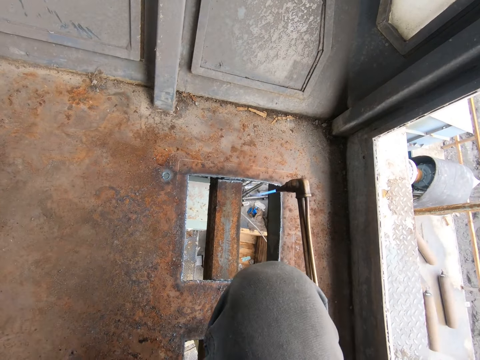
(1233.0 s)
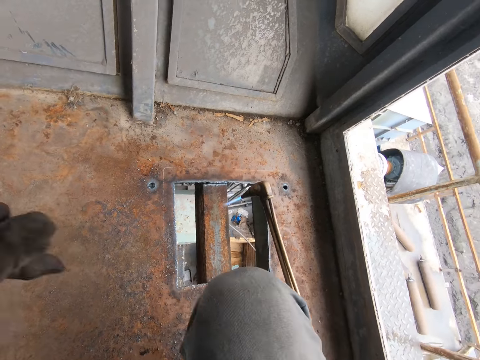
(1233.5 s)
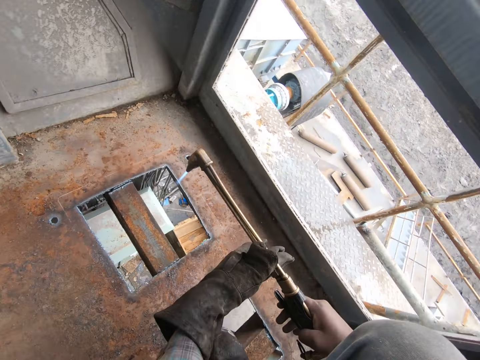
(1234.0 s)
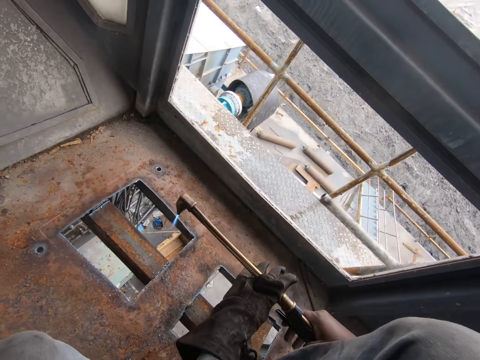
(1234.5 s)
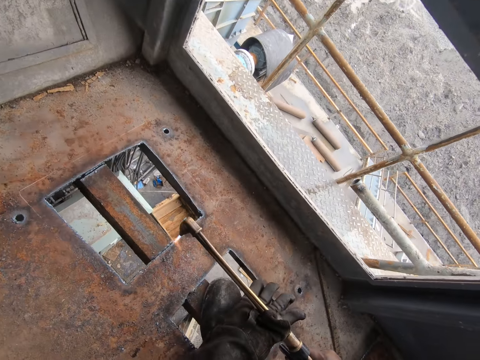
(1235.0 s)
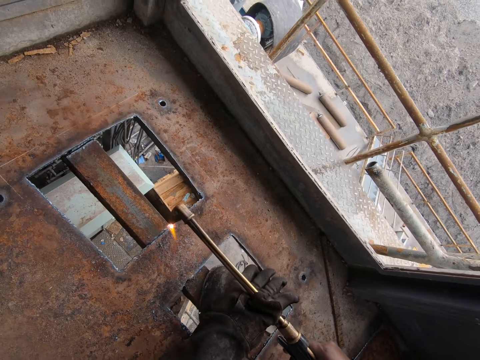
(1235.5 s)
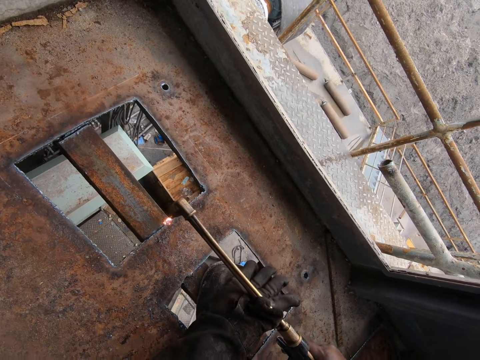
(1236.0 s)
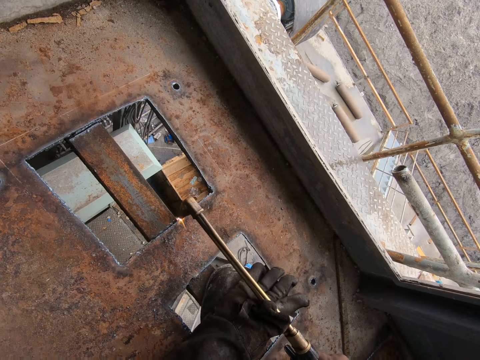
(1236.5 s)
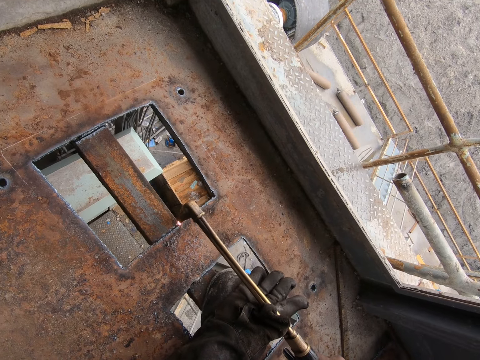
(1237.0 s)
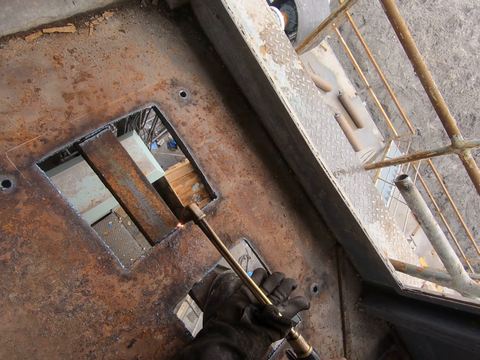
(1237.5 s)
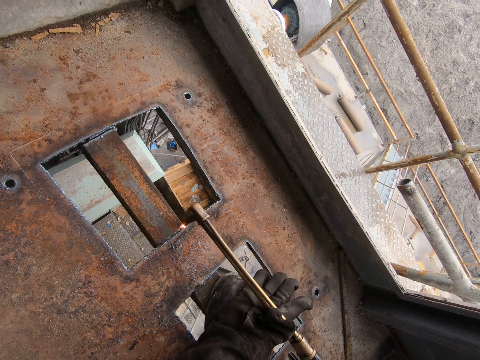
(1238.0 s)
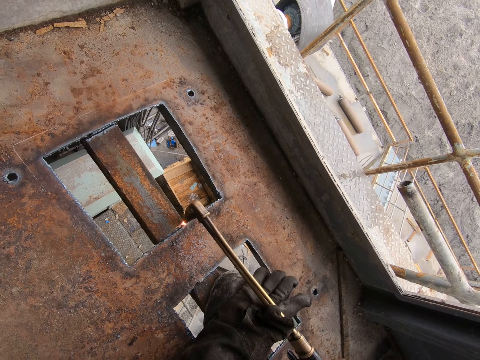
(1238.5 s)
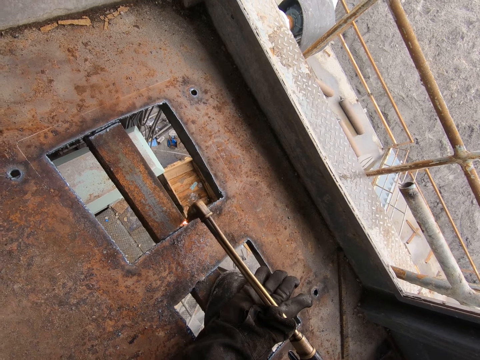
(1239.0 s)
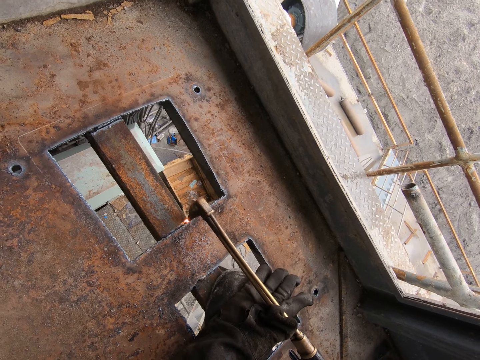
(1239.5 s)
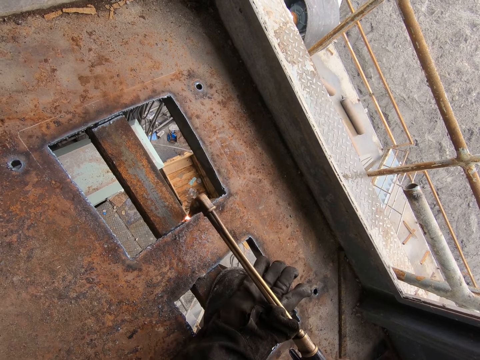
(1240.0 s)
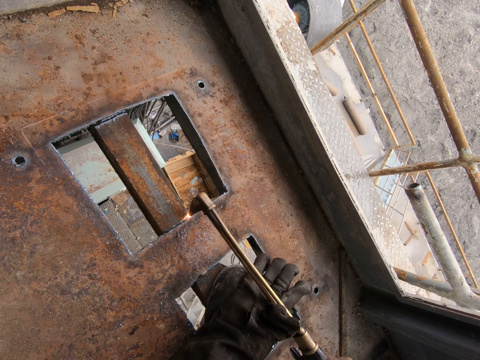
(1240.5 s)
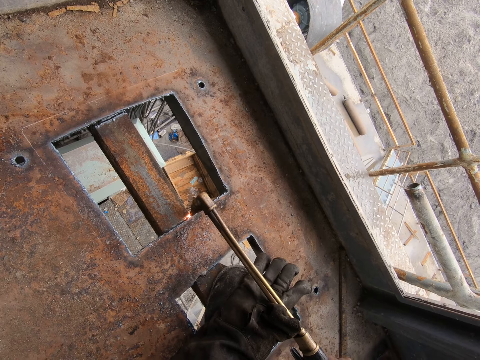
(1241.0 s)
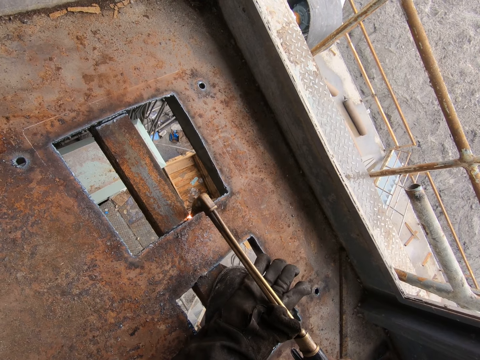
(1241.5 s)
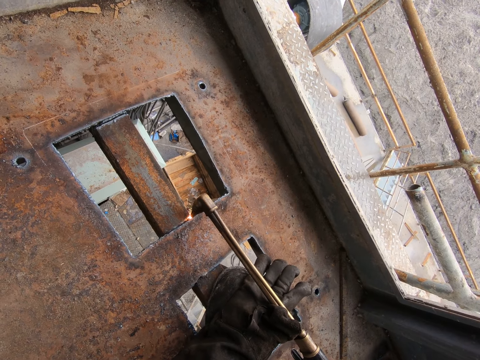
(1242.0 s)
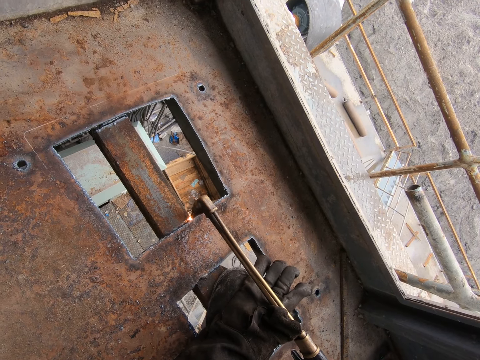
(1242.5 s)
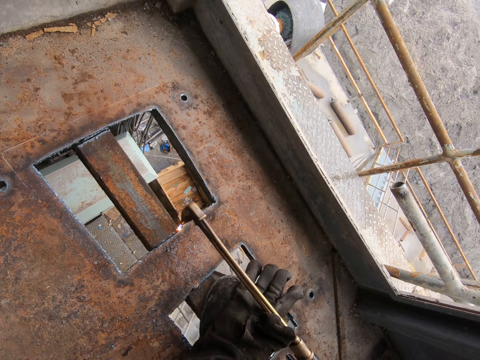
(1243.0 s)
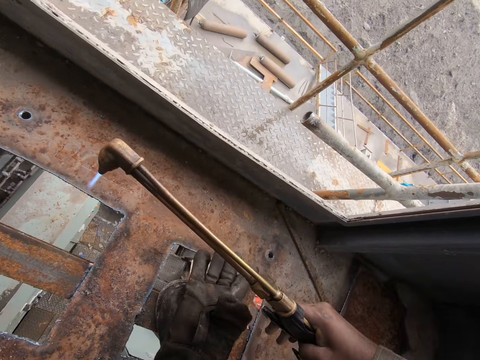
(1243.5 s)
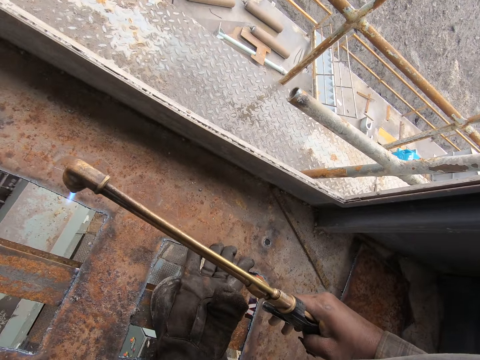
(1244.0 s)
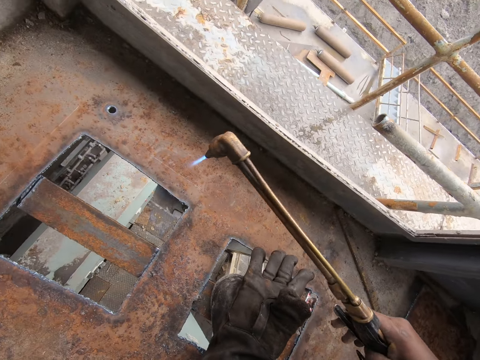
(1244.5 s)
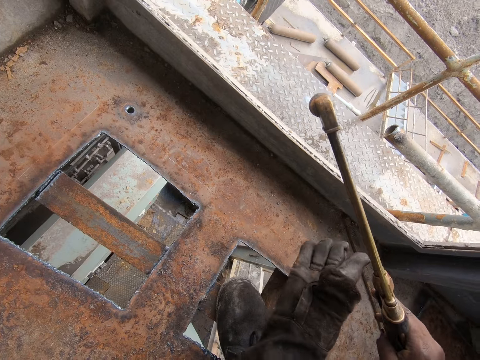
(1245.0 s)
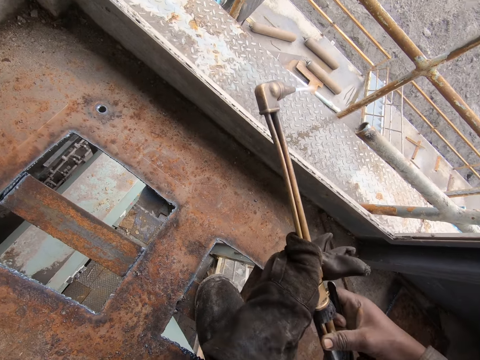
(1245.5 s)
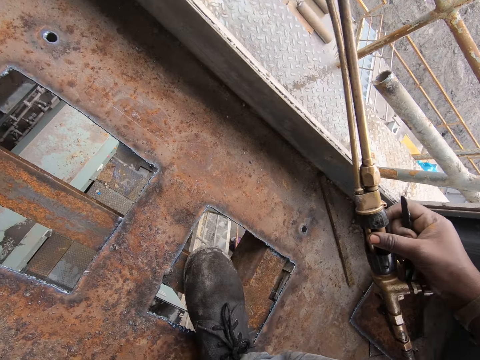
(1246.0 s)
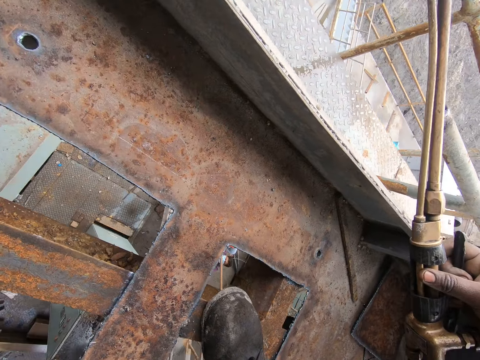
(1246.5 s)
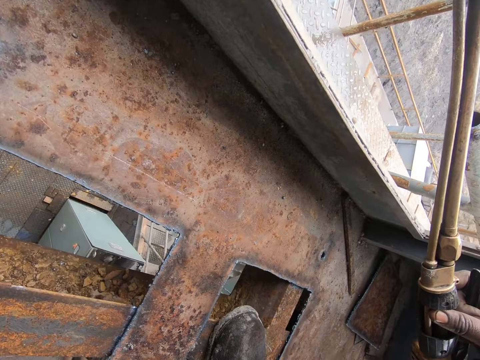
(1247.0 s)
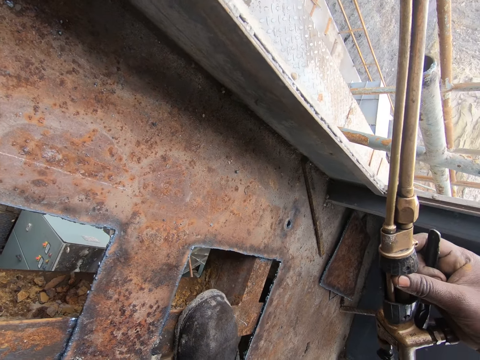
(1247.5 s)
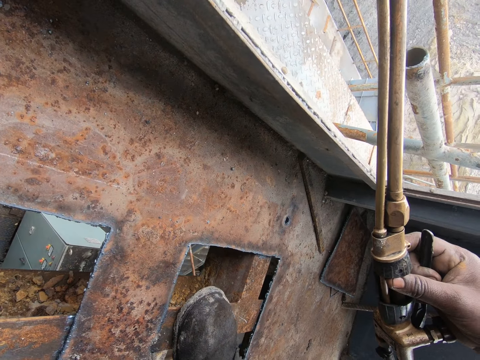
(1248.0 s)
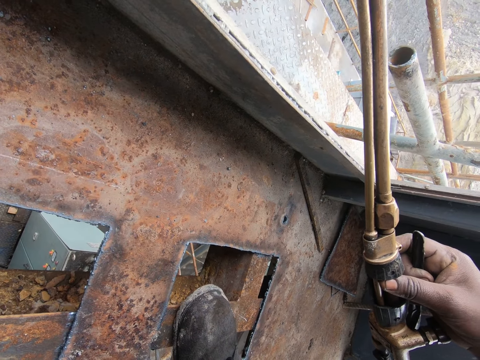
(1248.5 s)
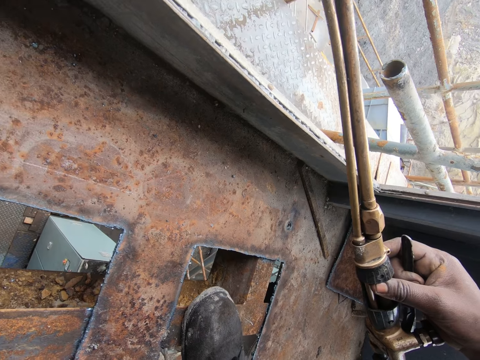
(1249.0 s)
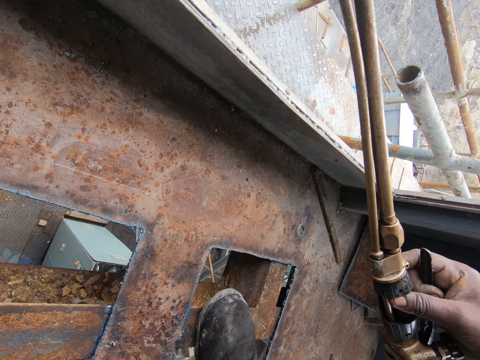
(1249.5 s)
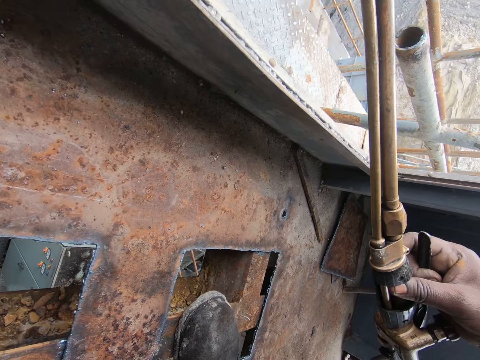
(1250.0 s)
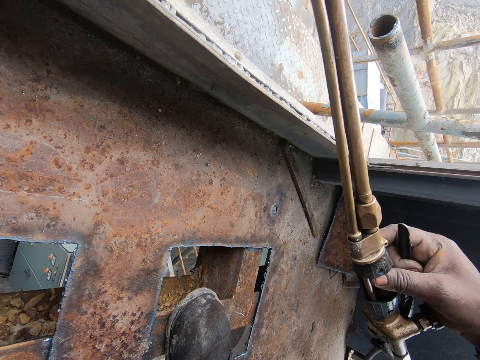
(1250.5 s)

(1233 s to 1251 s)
The camera wearer holds the blow torch and welds the metals. They talk. They hold the welding torch. They interact with a man. They hold the welding torch.

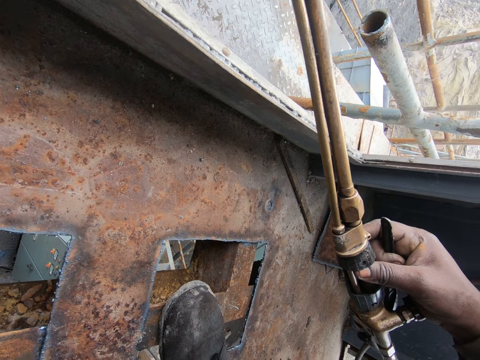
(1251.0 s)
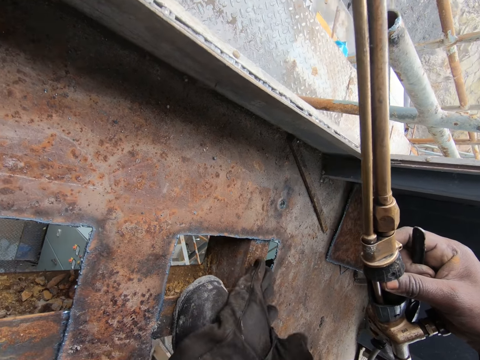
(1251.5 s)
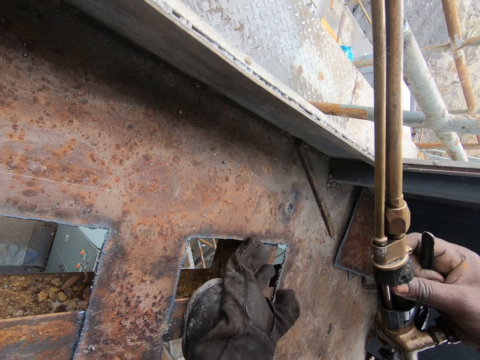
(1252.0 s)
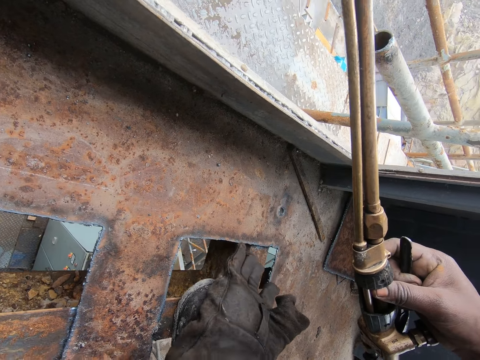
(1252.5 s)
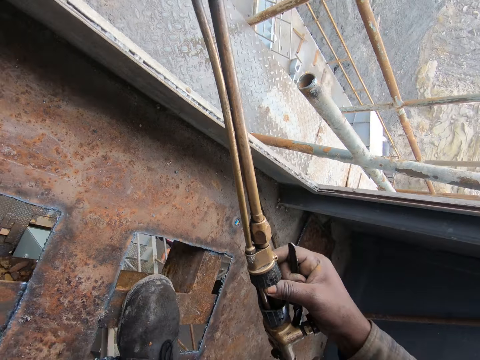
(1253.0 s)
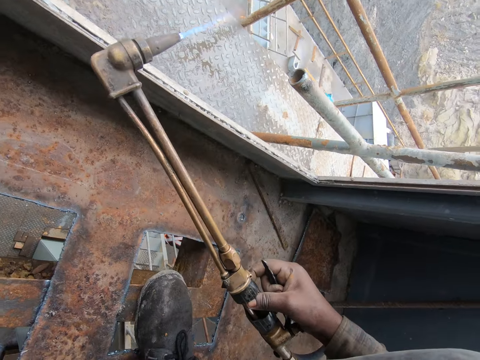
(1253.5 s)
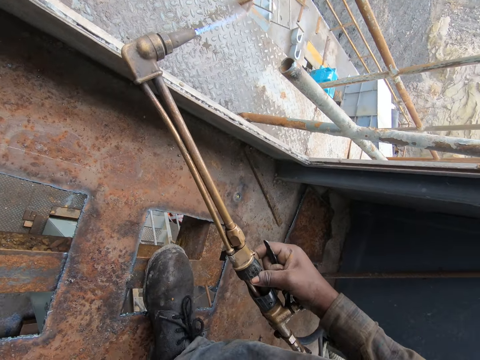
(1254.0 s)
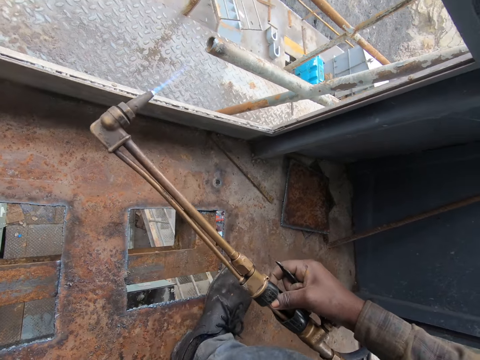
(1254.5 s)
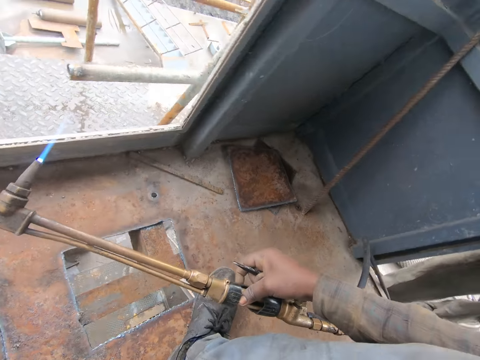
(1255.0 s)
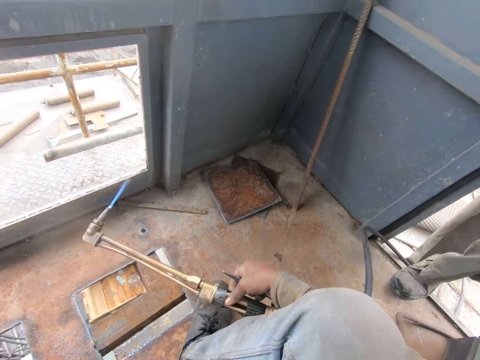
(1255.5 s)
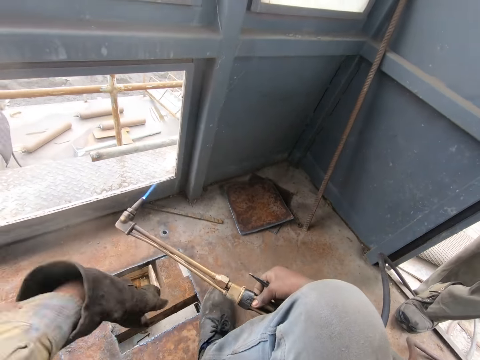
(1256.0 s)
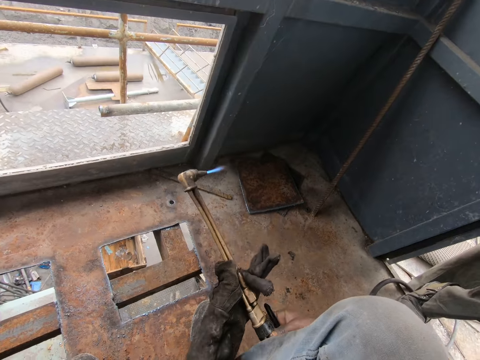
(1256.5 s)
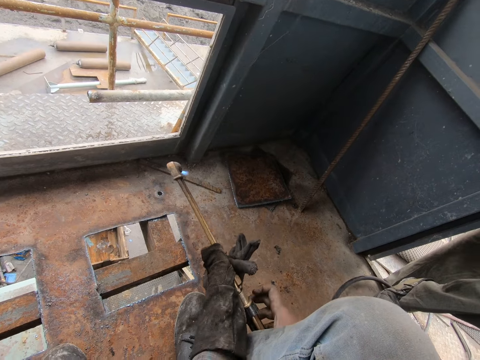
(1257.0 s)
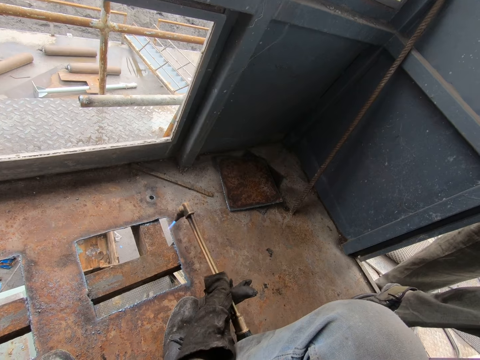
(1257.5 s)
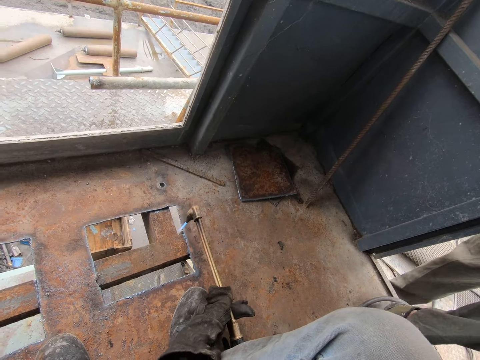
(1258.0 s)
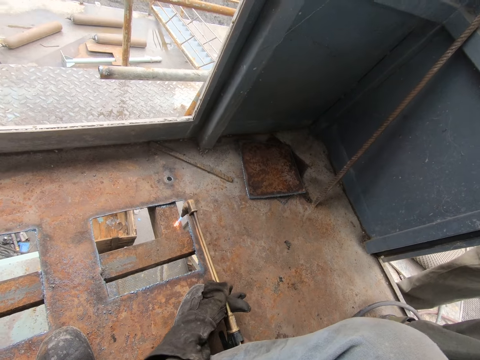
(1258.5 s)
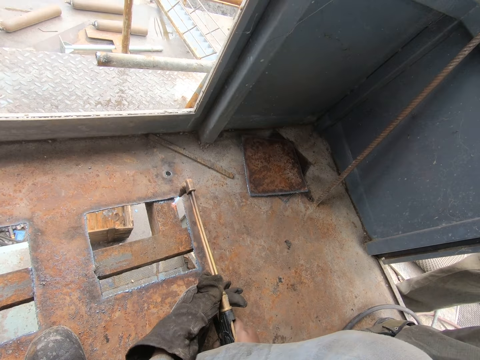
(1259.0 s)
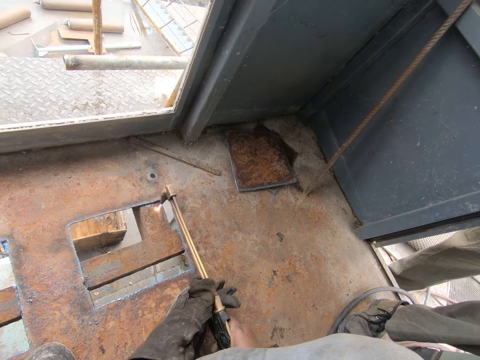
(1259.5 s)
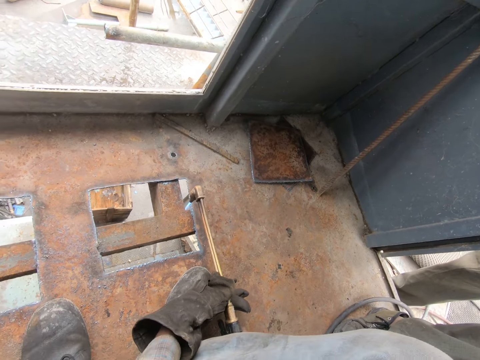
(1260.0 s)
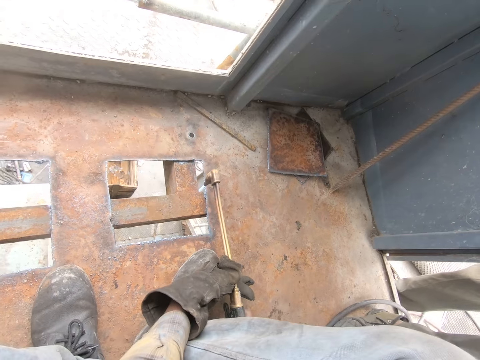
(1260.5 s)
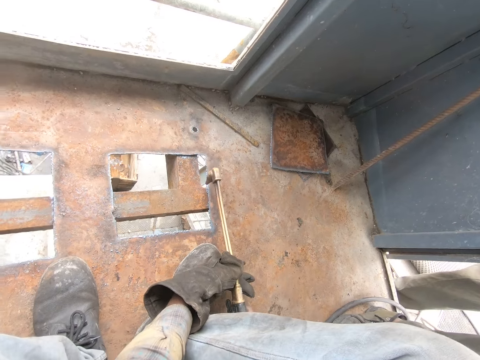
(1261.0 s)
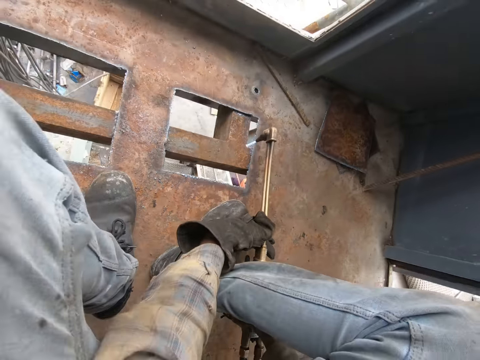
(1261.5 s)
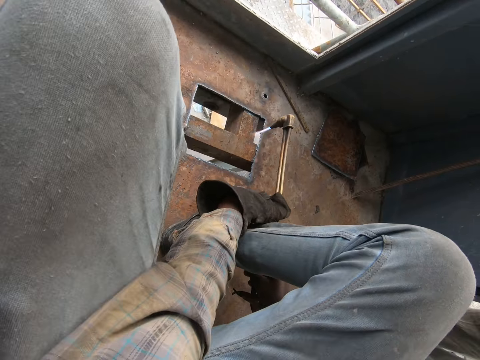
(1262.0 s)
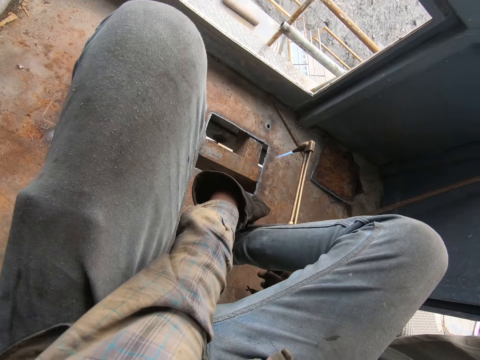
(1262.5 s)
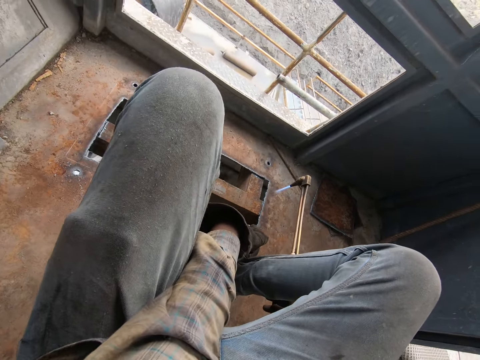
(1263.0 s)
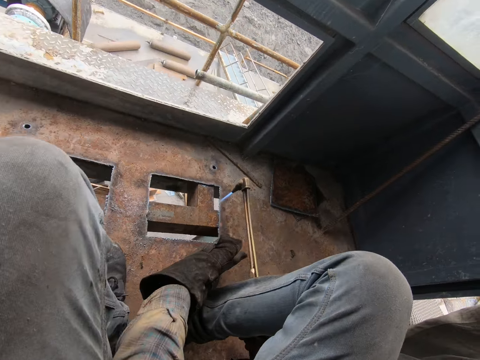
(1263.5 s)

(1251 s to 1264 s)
The camera wearer interacts with a man. They weld.
